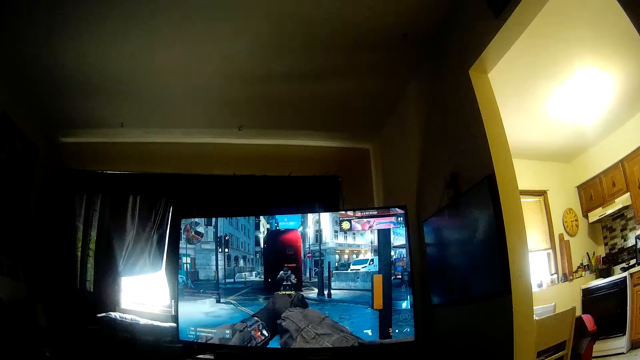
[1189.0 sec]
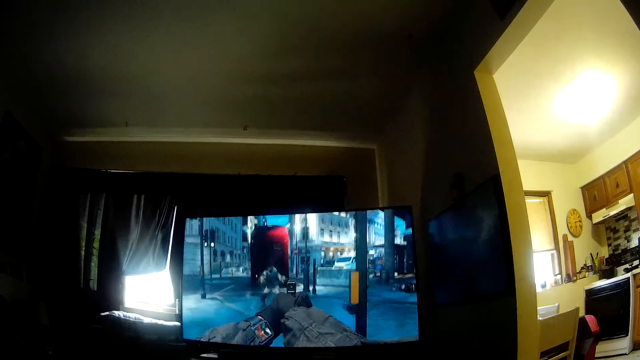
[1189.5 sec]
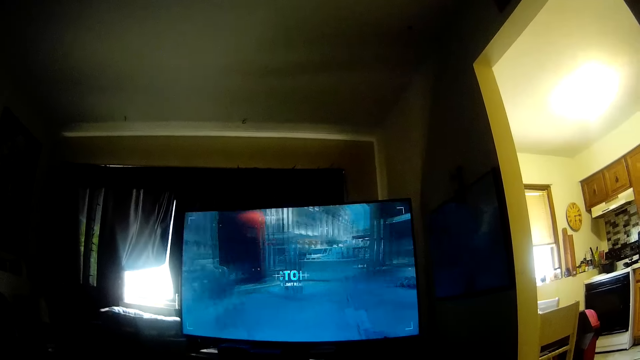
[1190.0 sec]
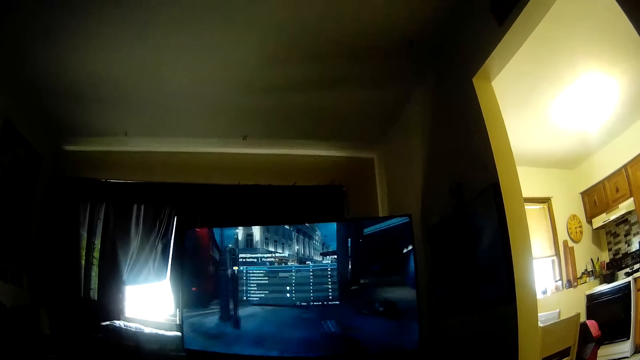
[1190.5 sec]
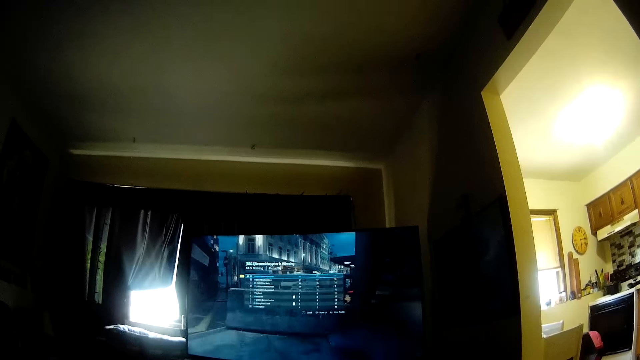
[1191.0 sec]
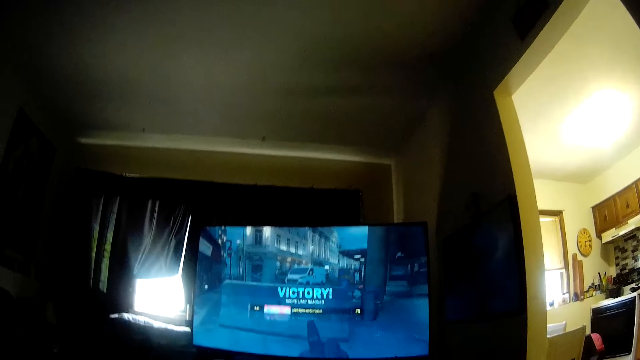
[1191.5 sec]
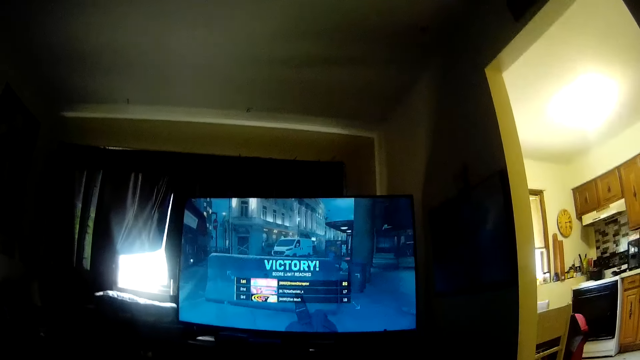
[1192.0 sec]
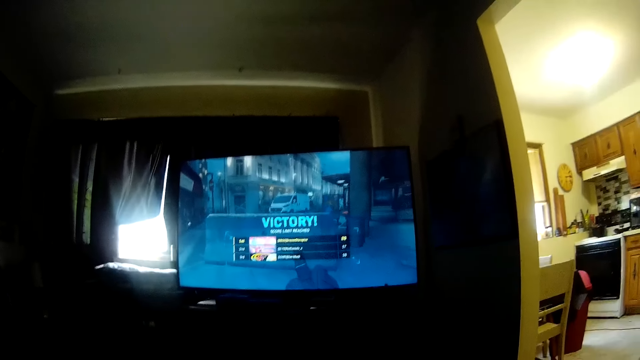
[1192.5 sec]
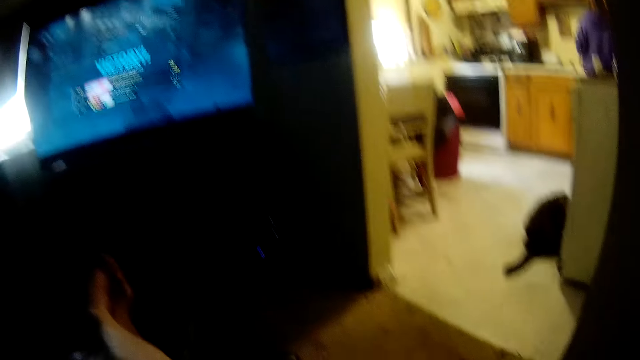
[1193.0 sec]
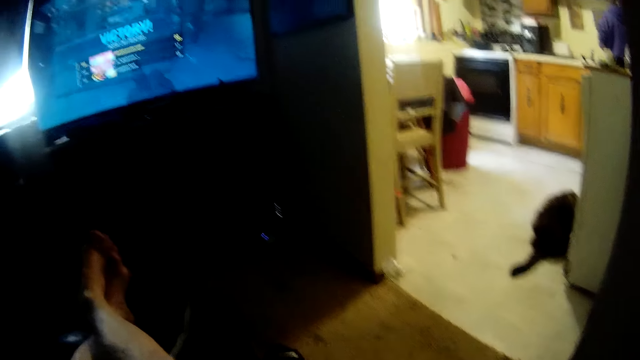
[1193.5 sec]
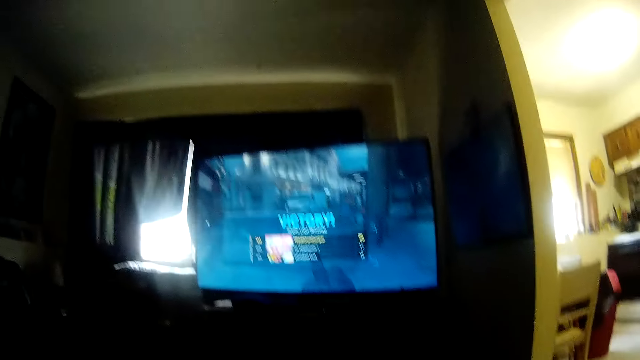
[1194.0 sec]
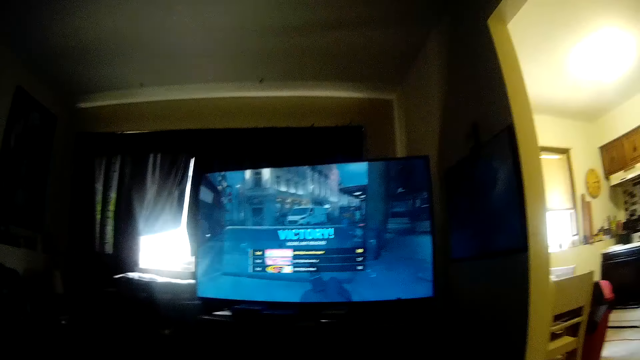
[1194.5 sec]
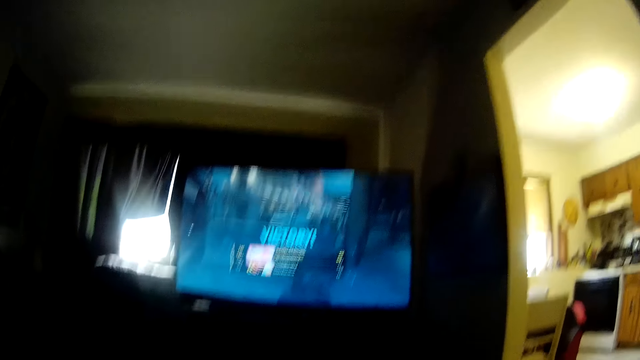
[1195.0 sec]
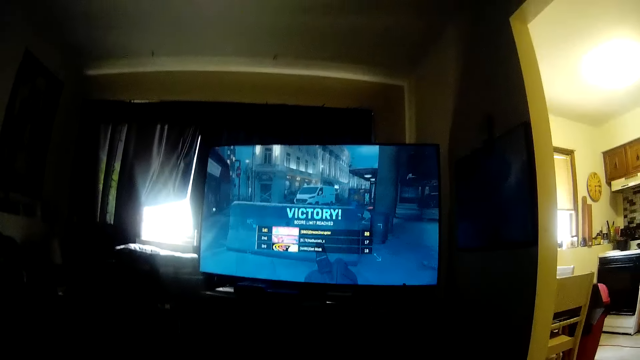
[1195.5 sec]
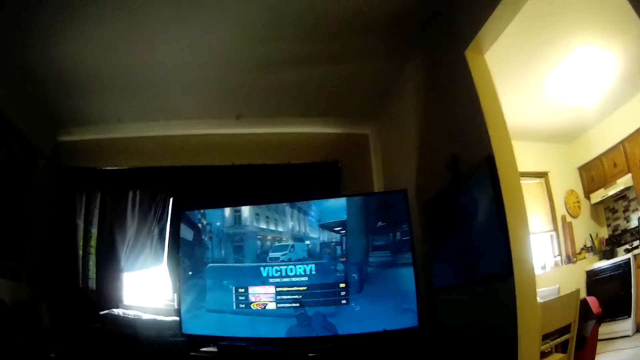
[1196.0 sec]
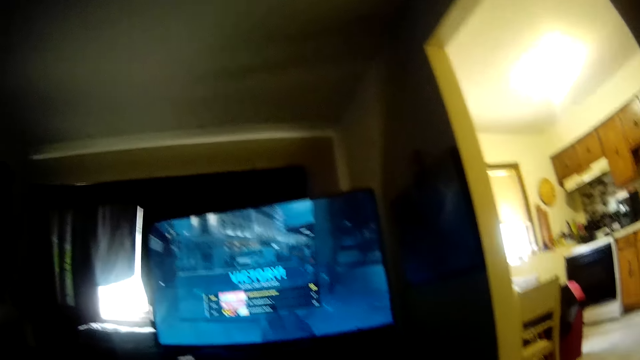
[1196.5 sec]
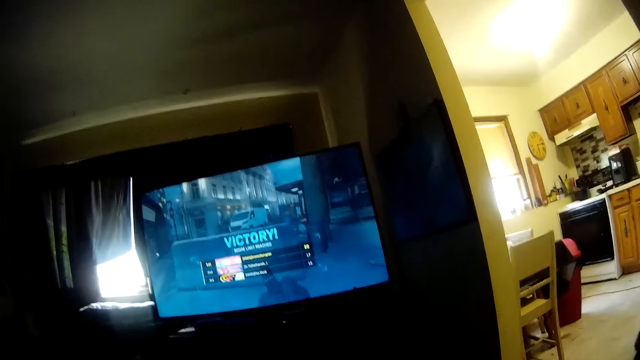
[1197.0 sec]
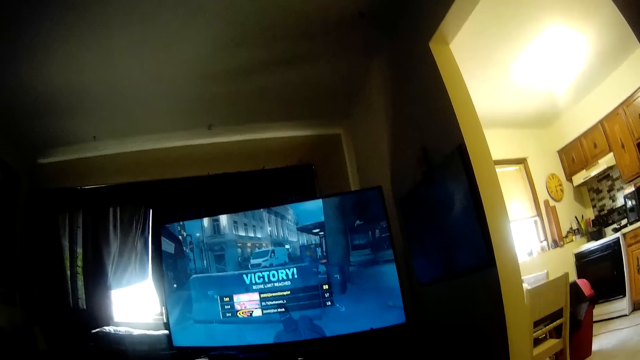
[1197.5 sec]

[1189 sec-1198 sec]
The camera wearer interacts with the woman. They look down. They look at the screen.

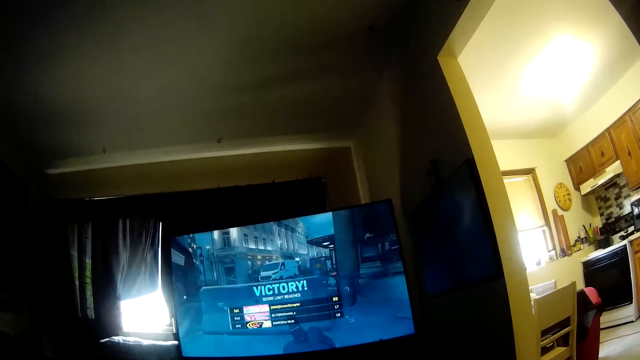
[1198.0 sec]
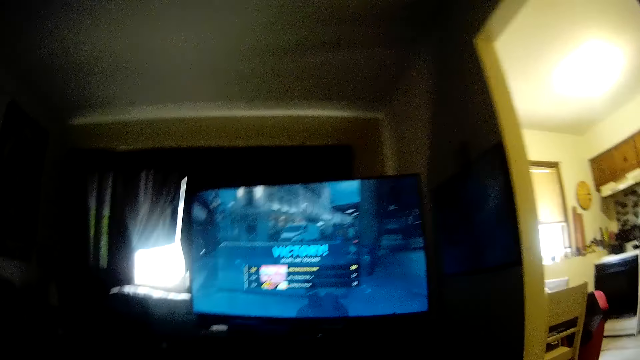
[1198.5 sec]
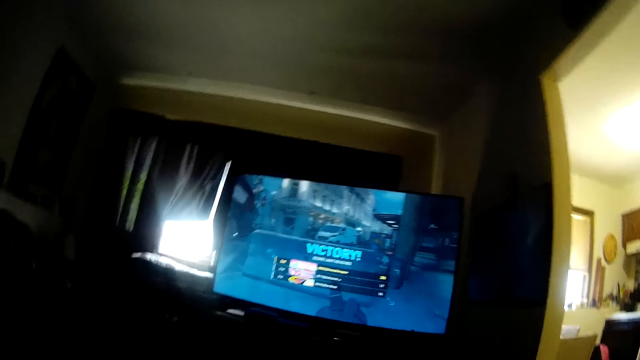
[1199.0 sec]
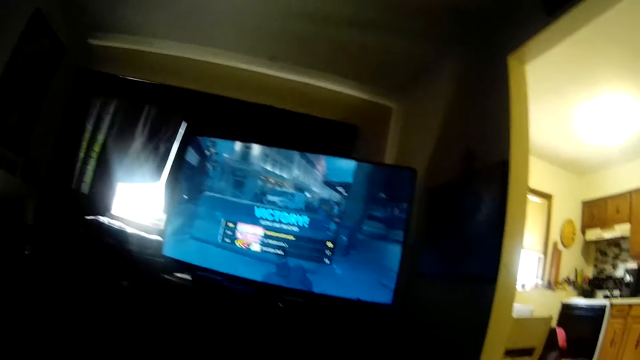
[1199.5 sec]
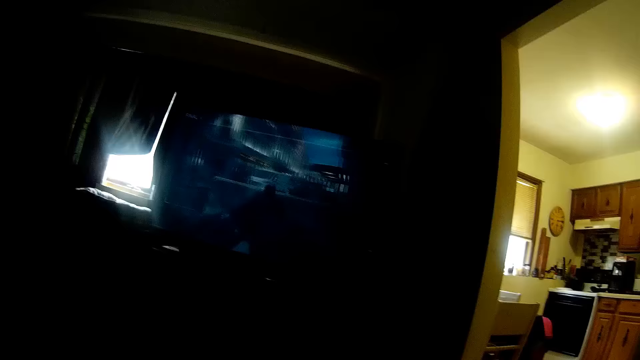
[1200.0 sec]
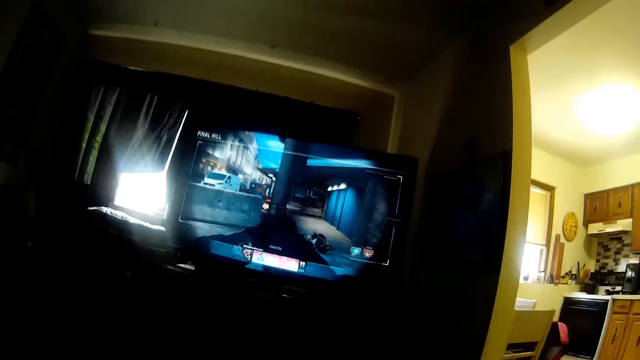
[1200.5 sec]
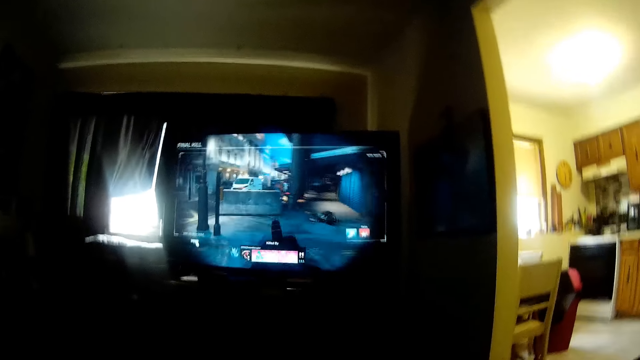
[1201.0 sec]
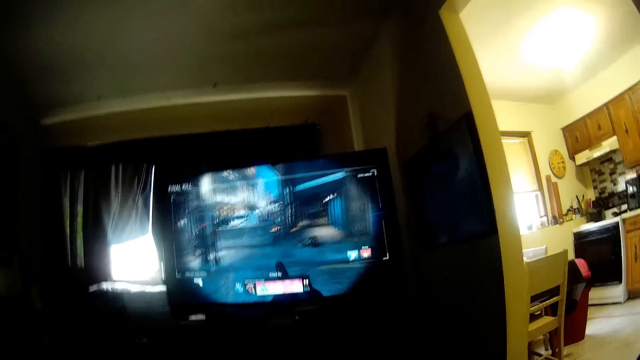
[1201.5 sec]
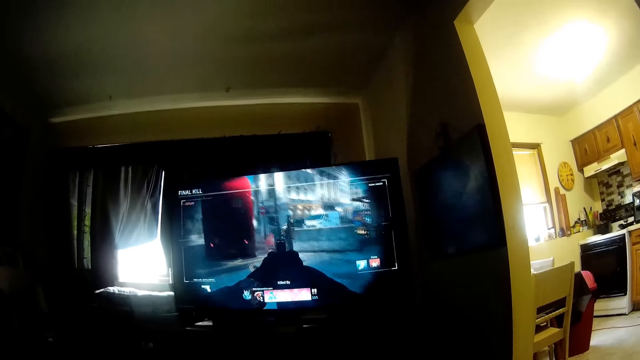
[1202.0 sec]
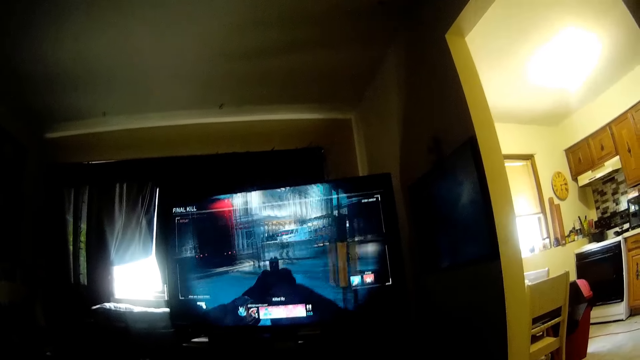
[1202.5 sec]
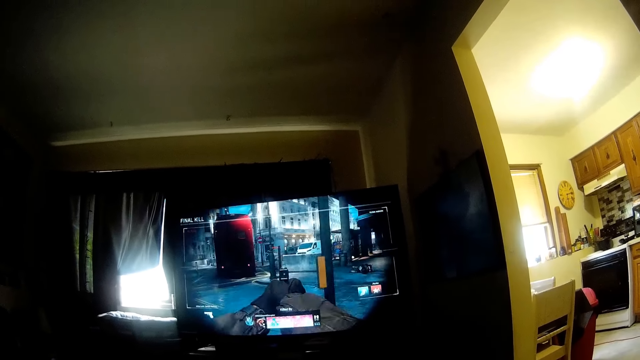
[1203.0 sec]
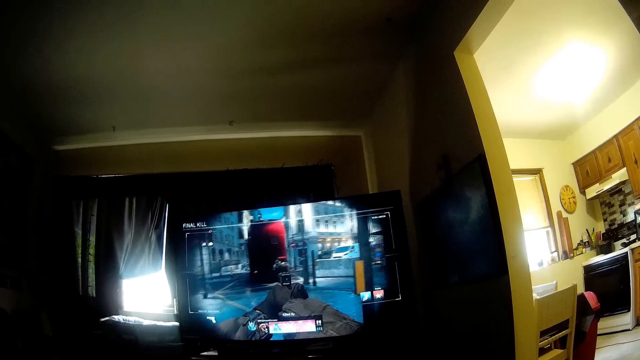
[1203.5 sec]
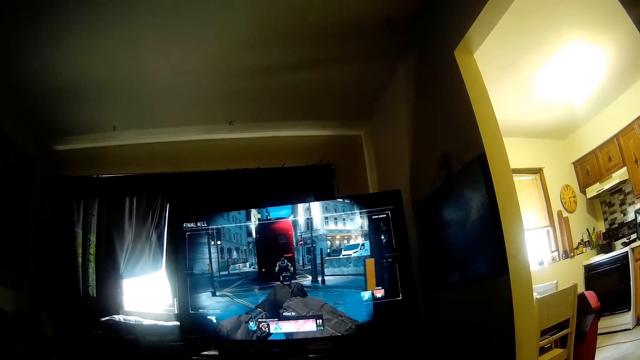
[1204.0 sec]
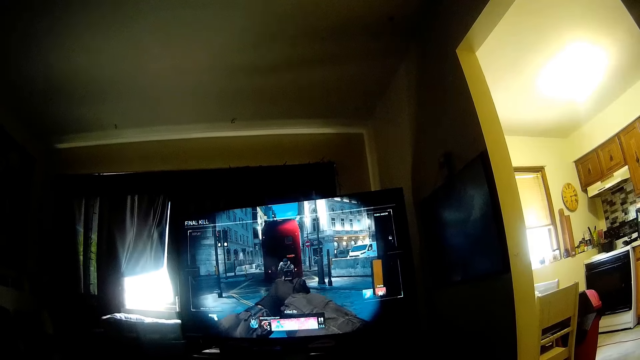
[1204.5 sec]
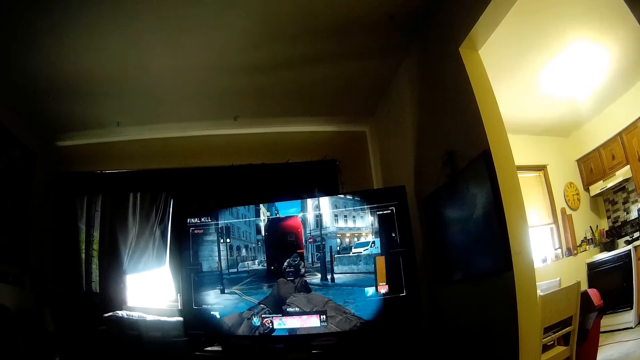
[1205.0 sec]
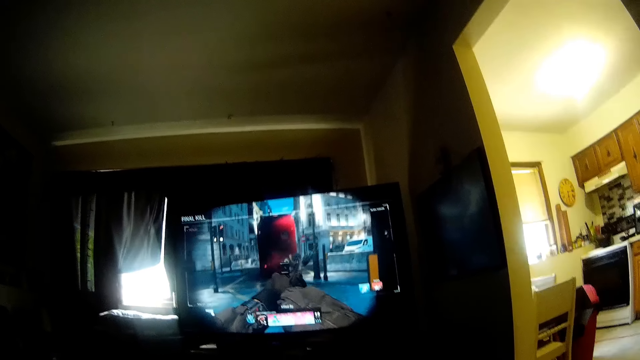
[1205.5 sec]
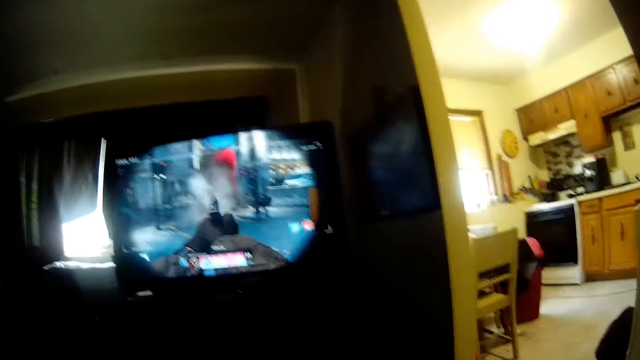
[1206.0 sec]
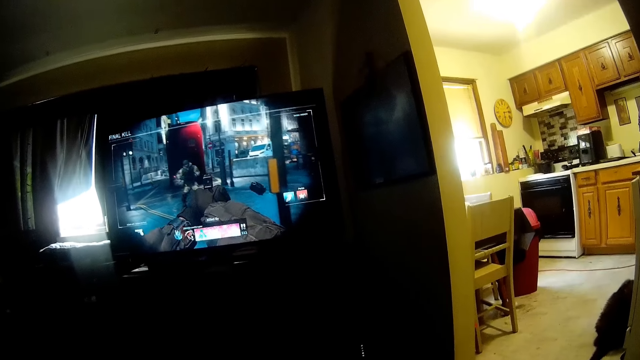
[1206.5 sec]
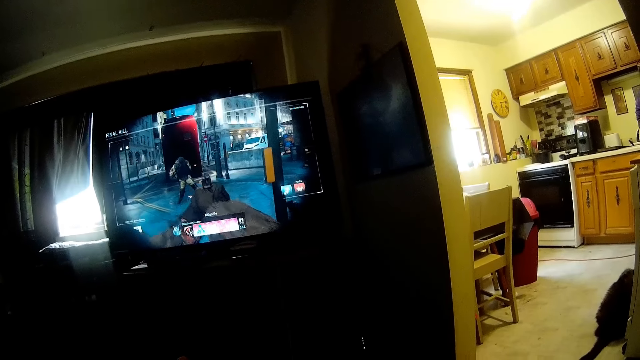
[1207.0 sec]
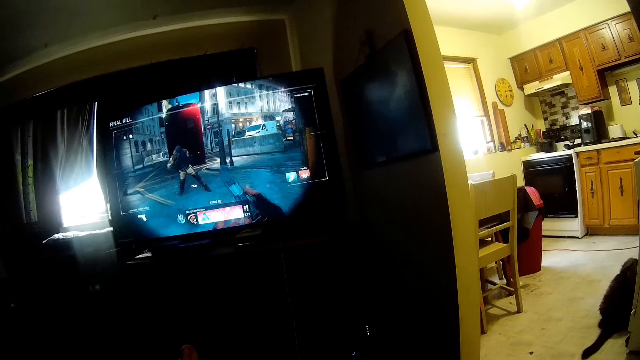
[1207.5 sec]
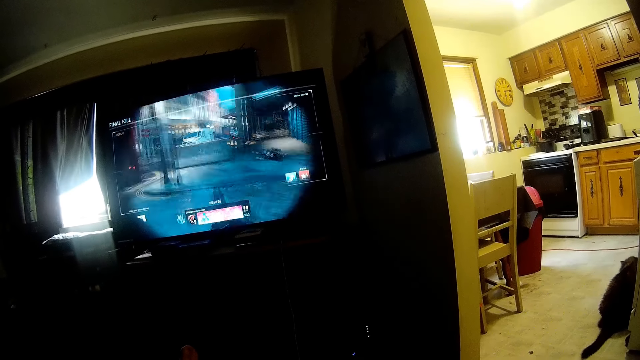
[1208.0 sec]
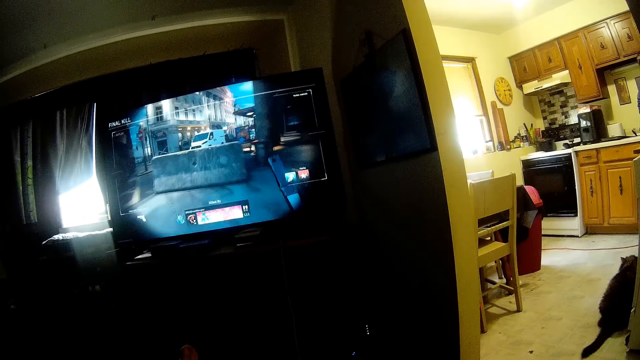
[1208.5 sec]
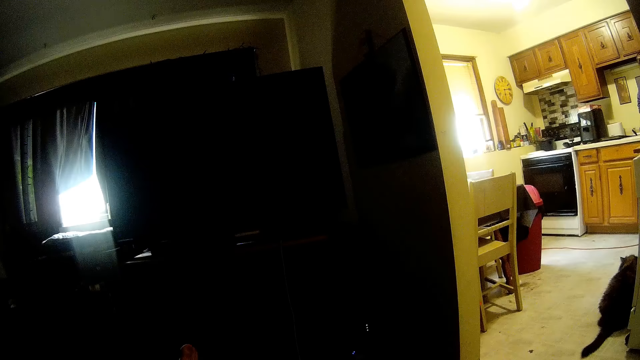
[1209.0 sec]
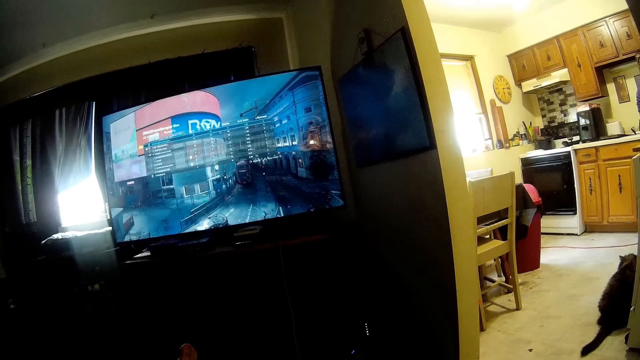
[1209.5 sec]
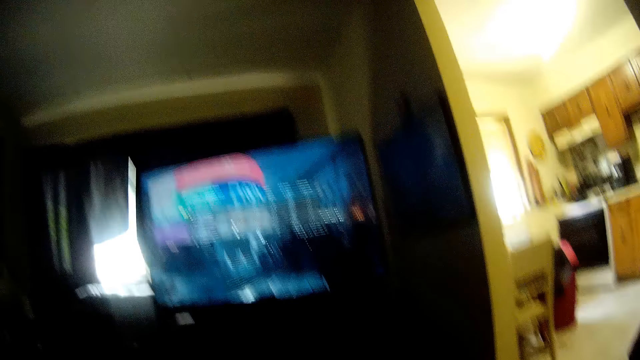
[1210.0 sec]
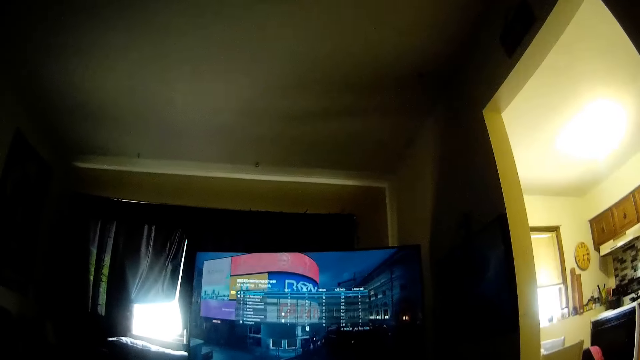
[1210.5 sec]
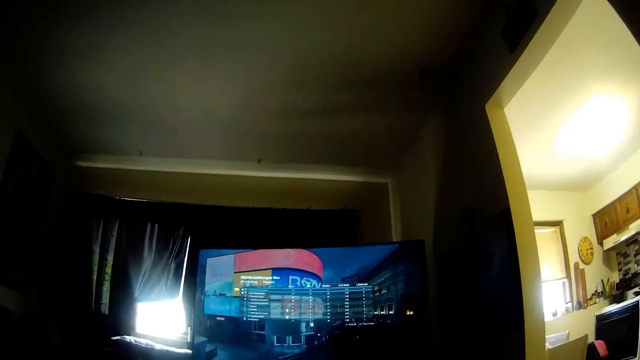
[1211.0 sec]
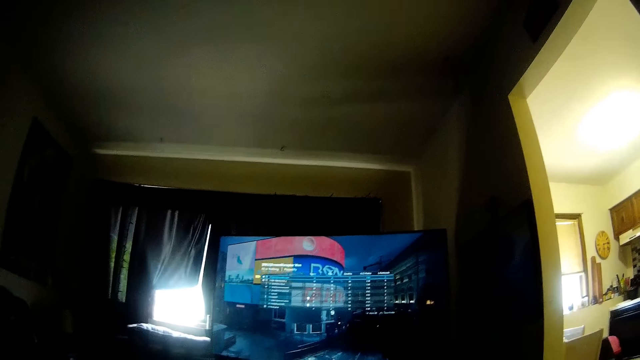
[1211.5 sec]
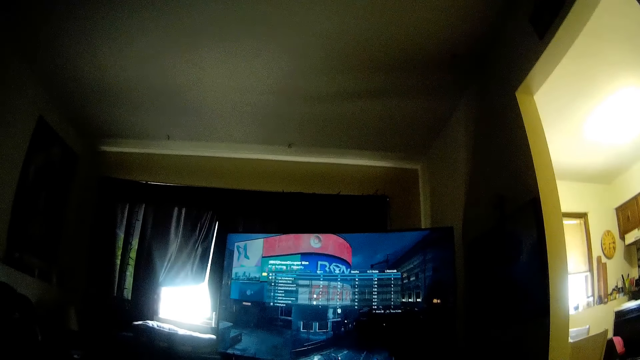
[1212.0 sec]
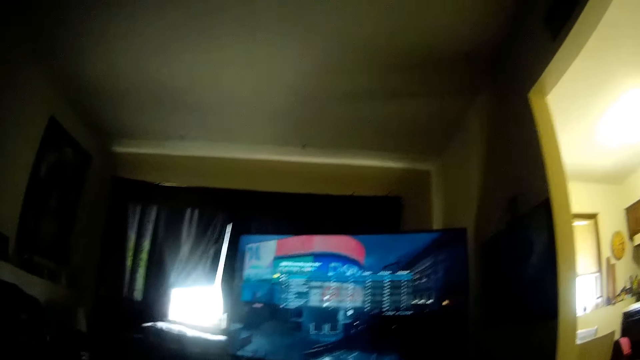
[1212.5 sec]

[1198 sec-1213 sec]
The camera wearer plays a video game.
